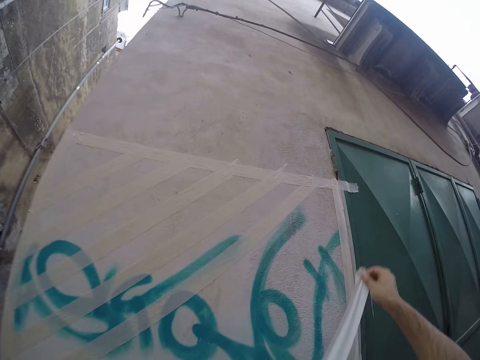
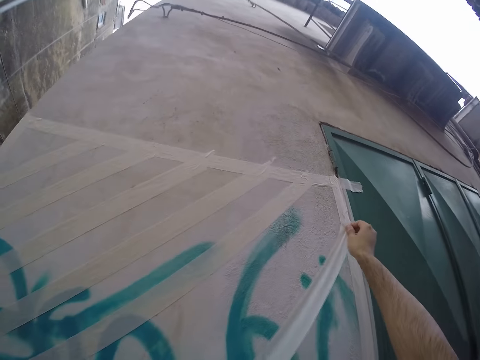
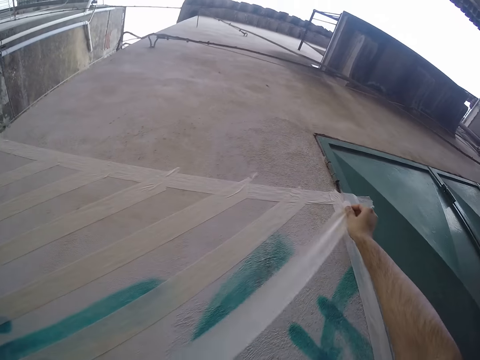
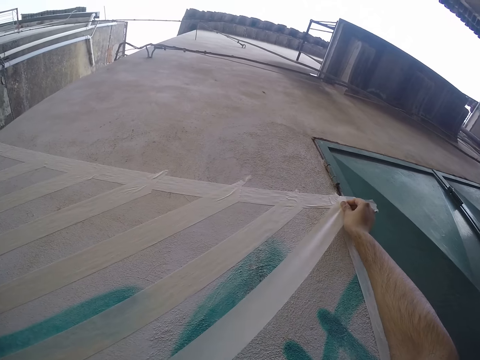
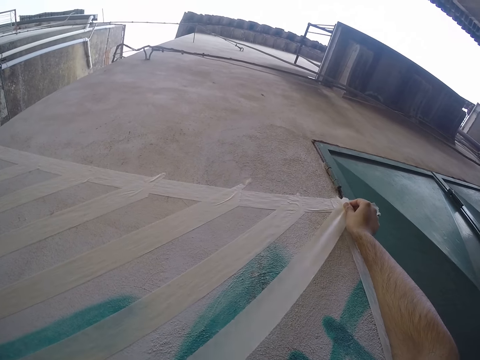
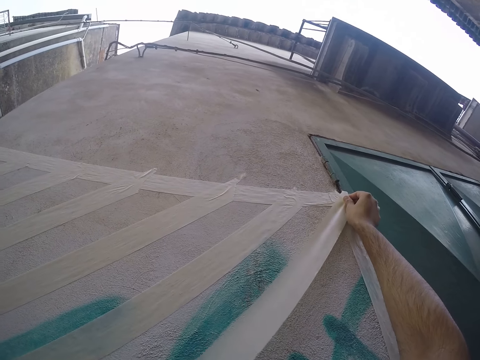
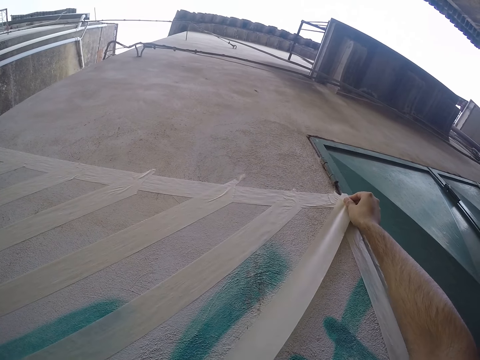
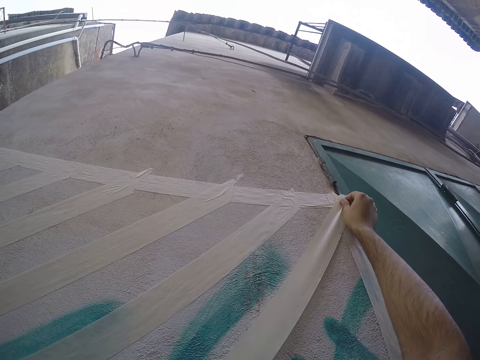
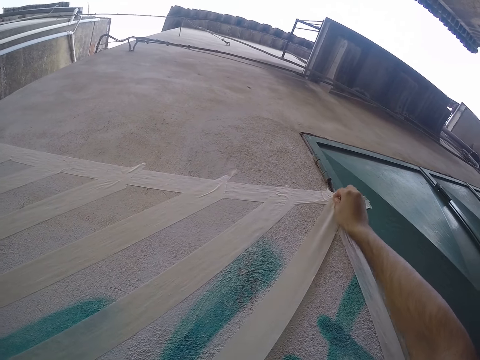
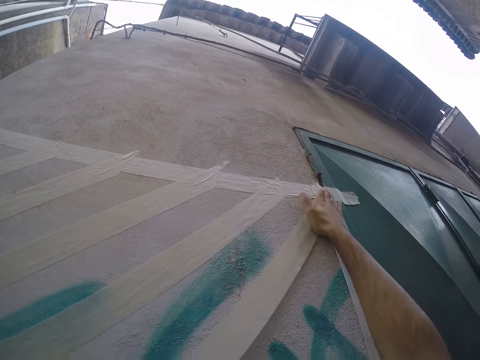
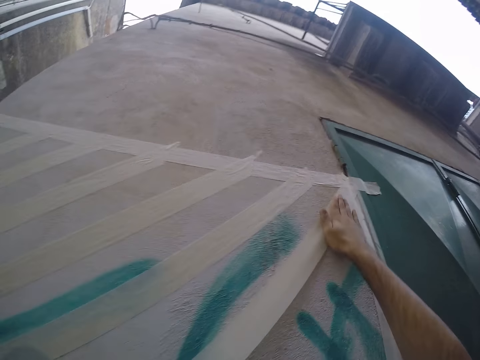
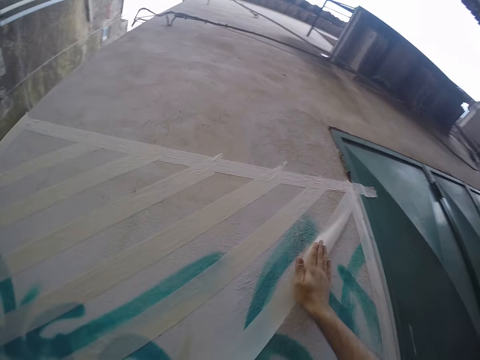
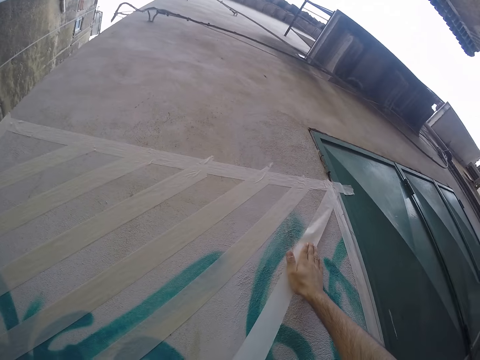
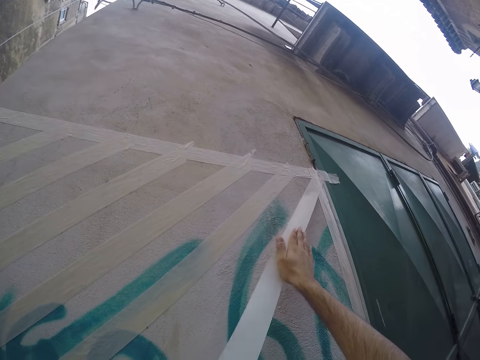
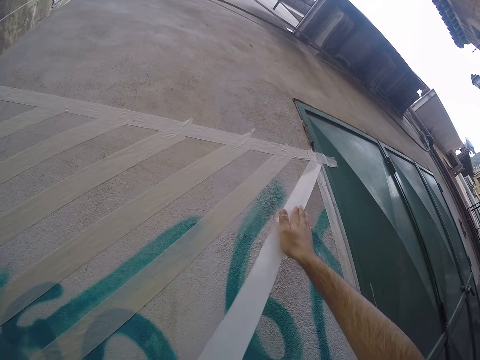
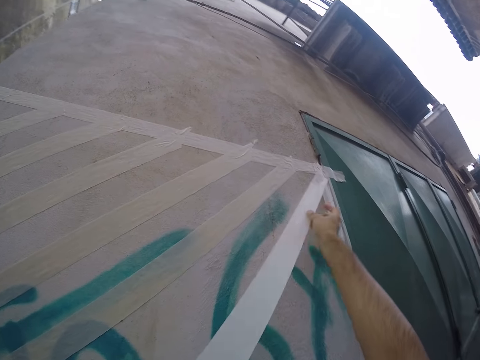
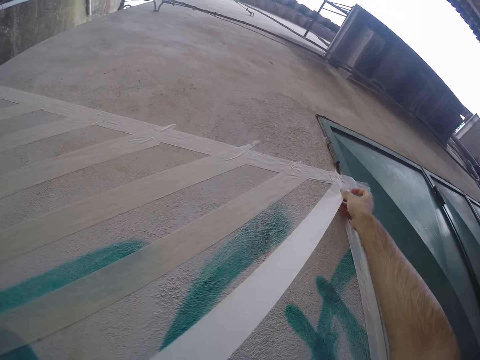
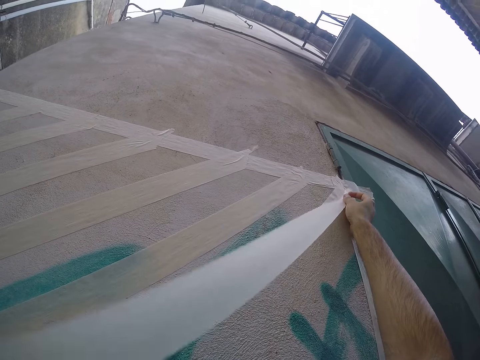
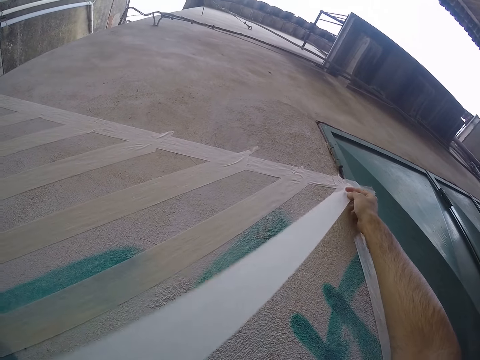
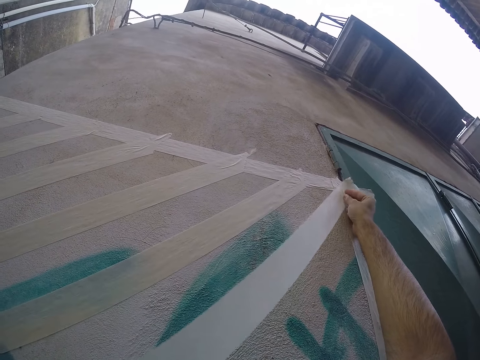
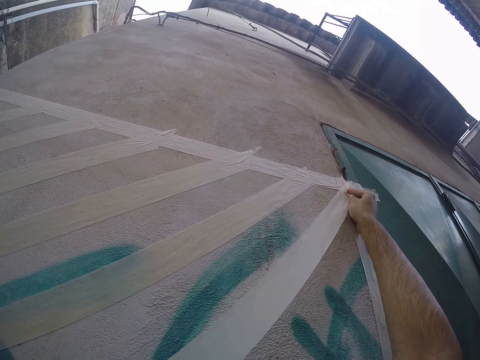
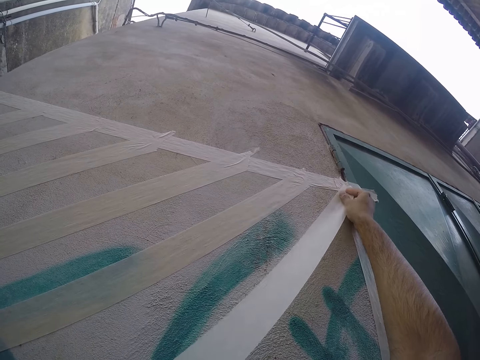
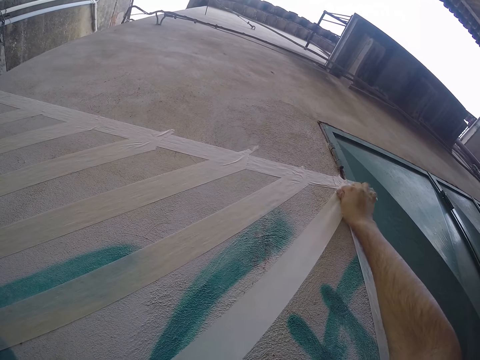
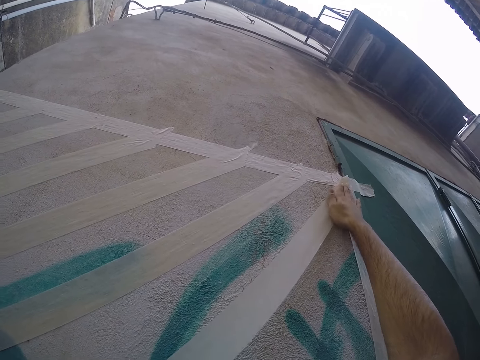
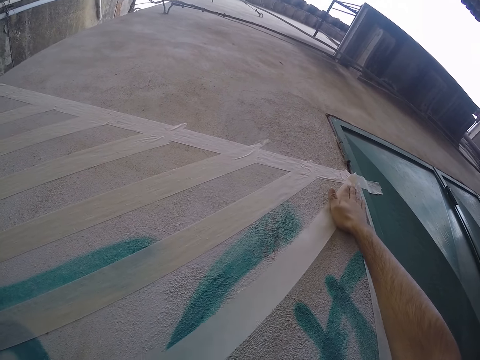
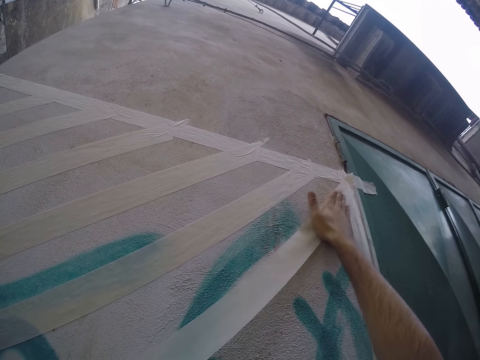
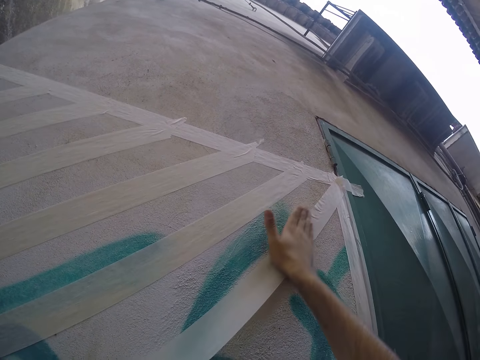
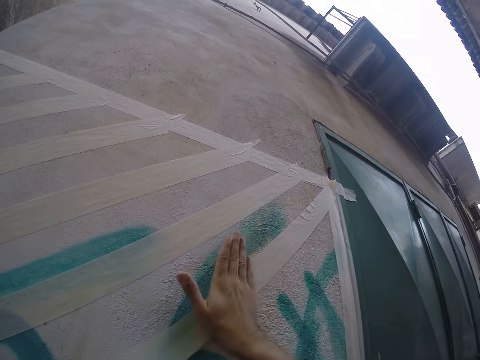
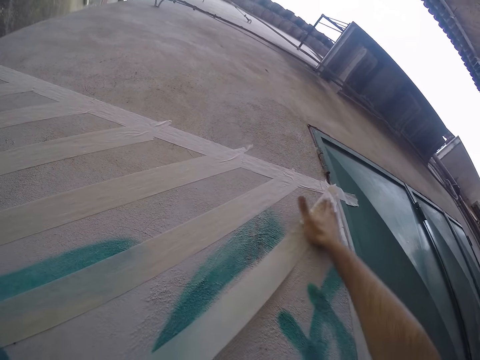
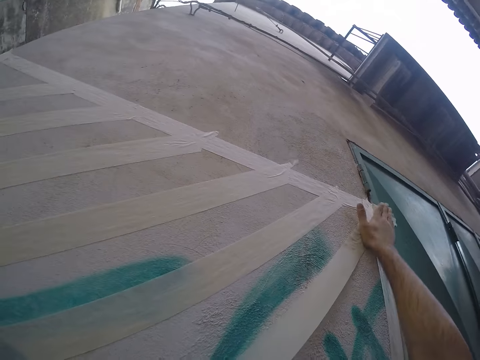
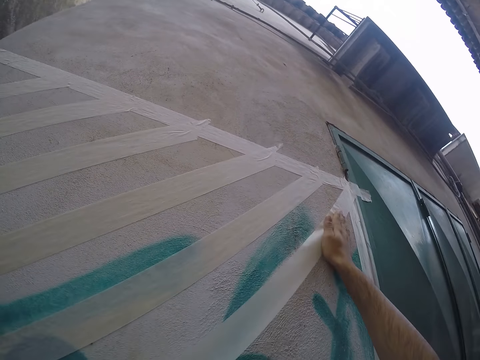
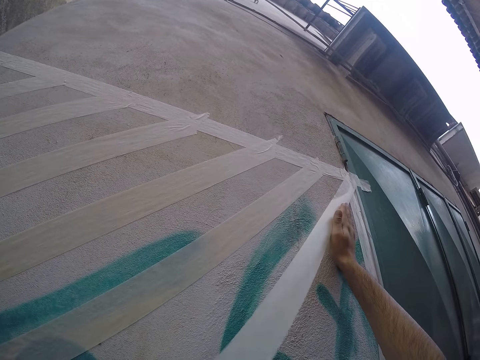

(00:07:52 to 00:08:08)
The camera wearer places the paper tape on the wall with her hands. She removes the paper tape from the wall with her right hand. She places the paper tape on the wall with her right hand. She presses down the paper tape to the wall with her right hand.

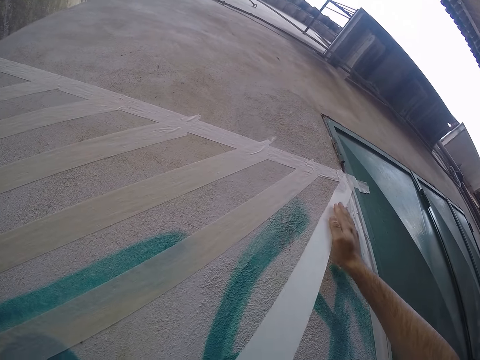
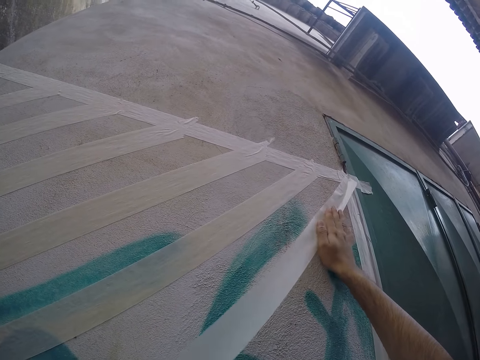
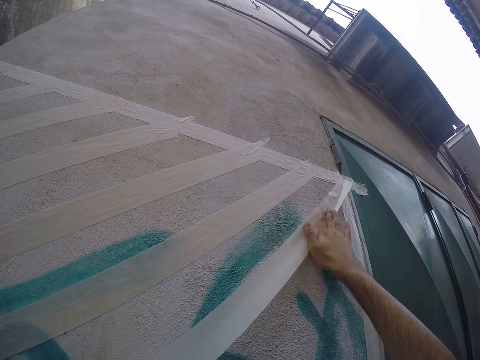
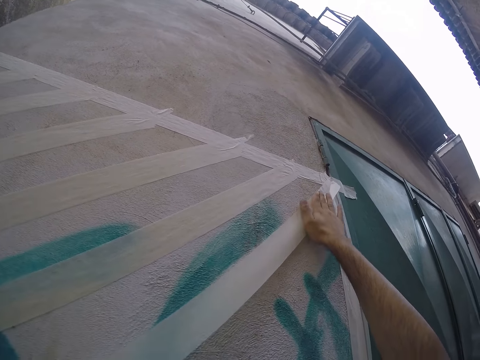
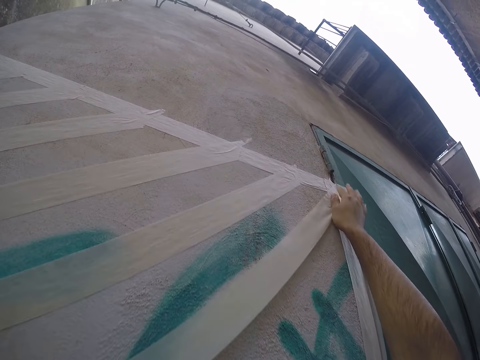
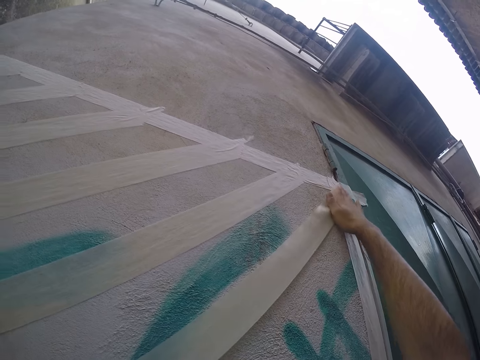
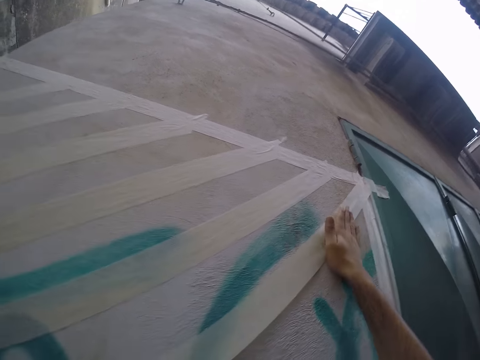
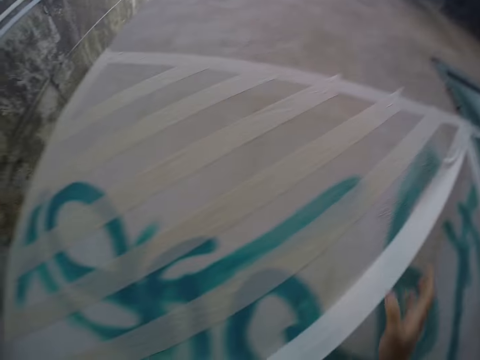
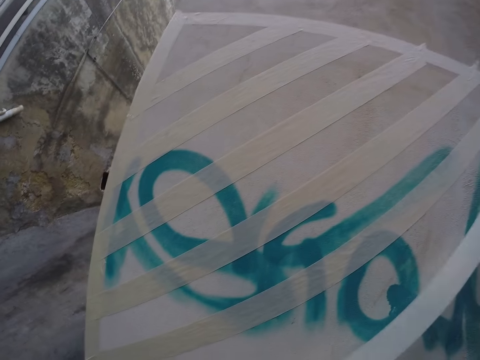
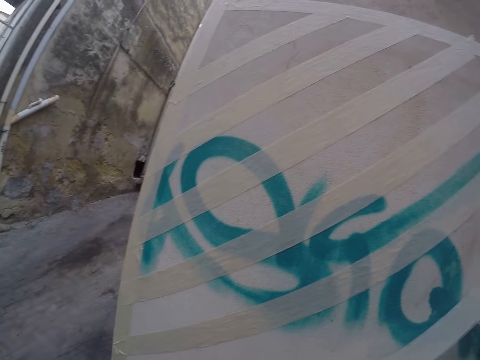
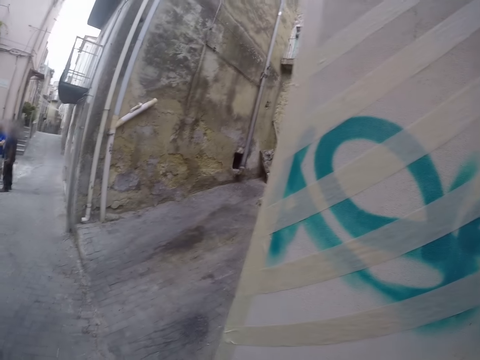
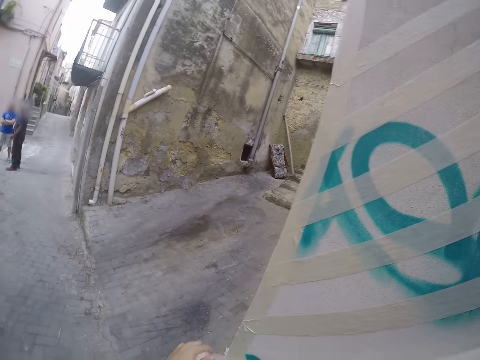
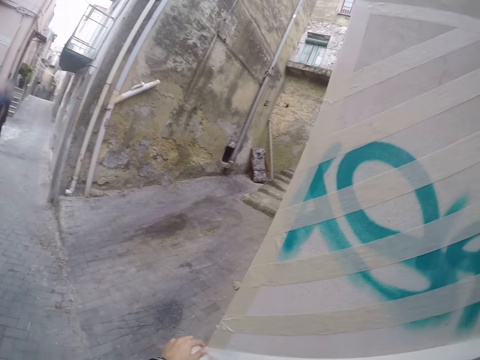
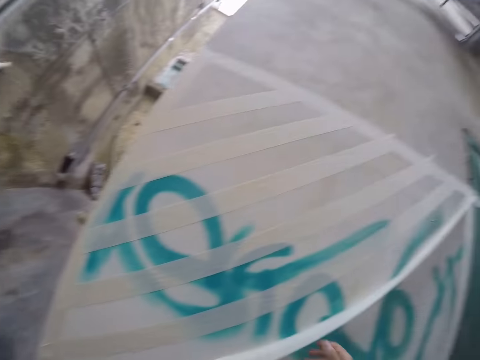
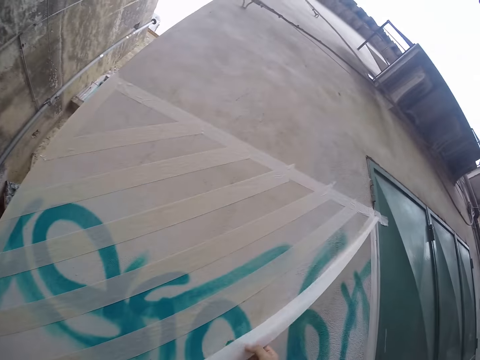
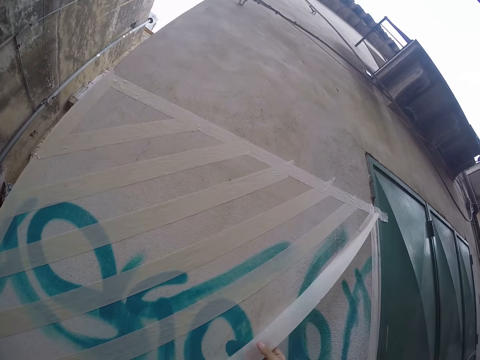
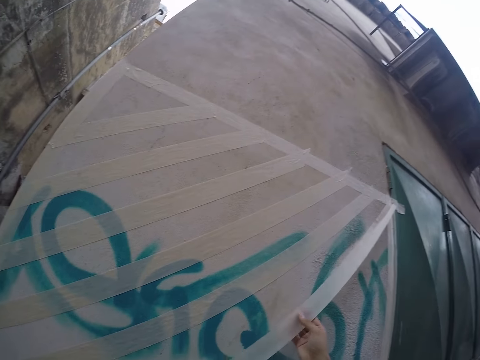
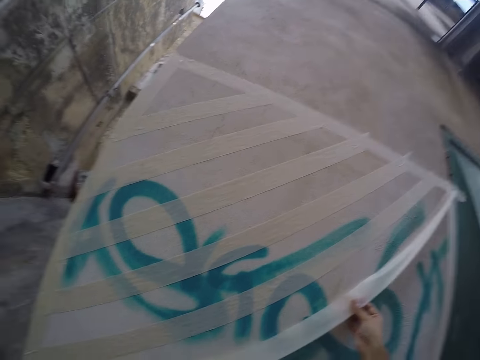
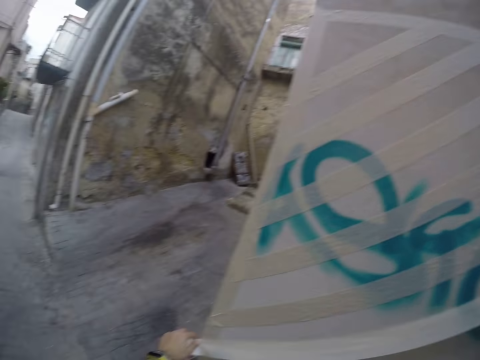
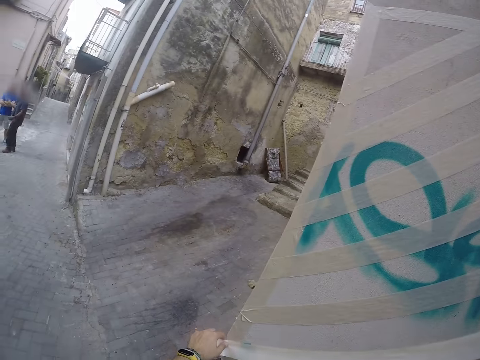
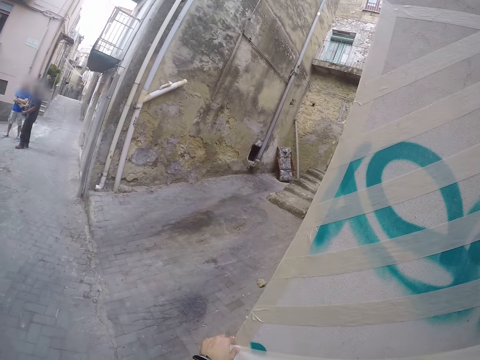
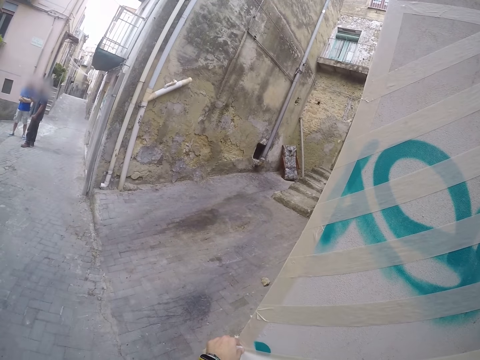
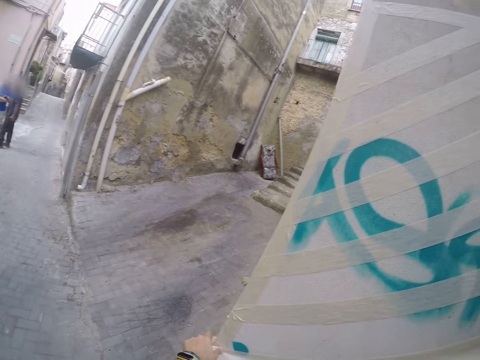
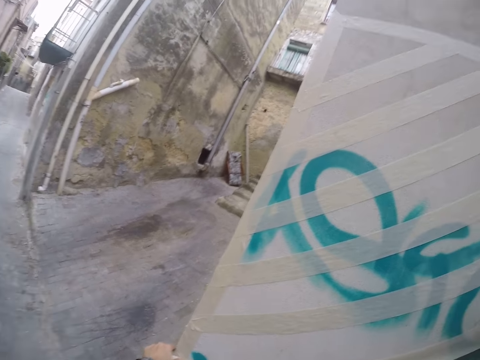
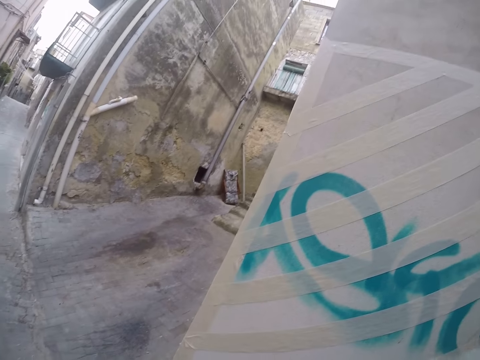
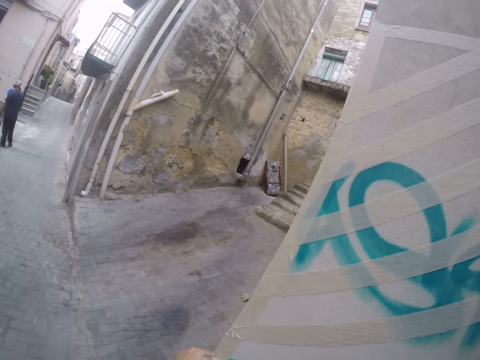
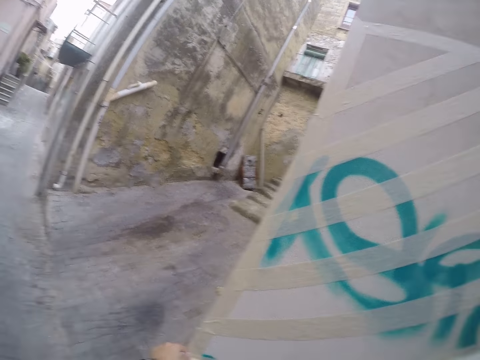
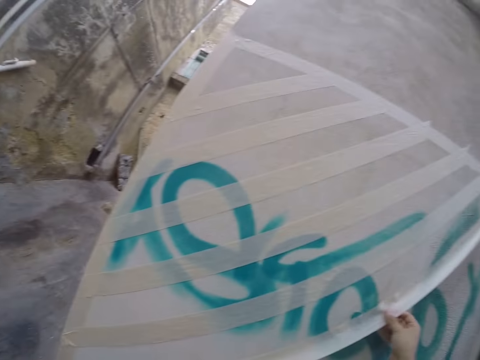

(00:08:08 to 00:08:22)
The camera wearer adjusts the paper tape to the wall with her right hand.
